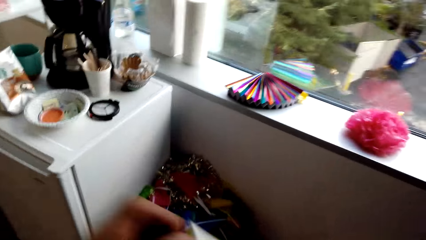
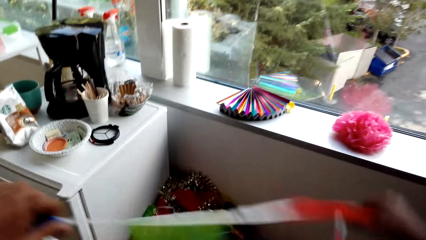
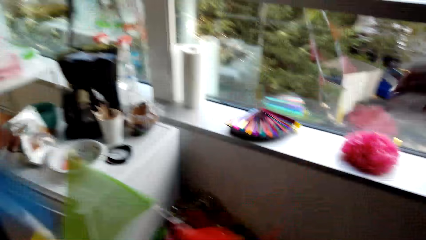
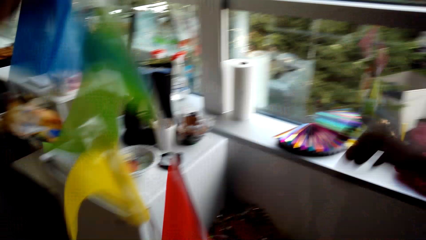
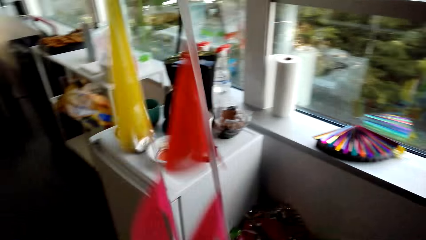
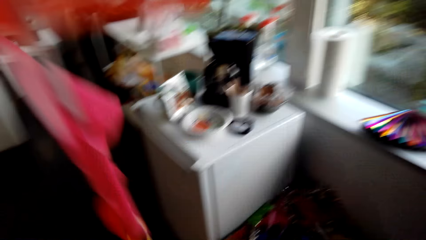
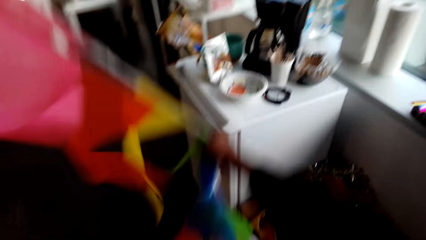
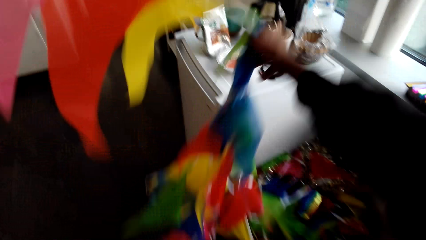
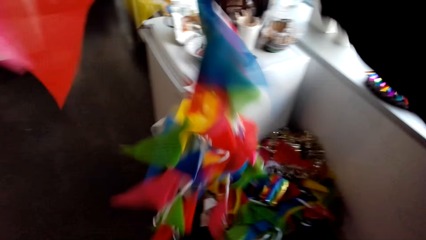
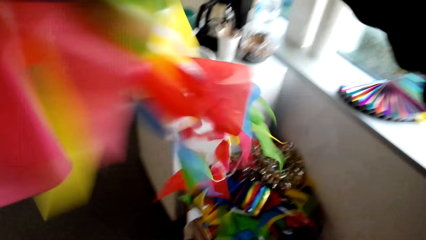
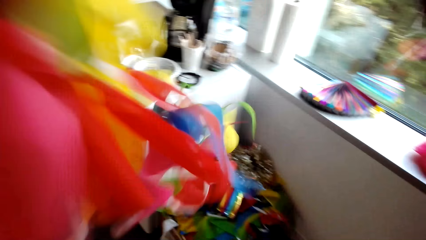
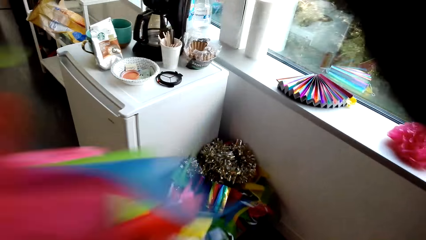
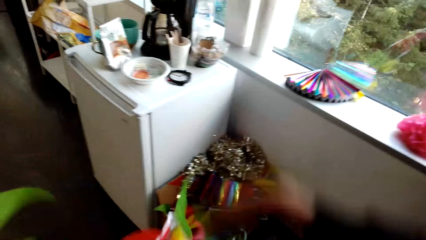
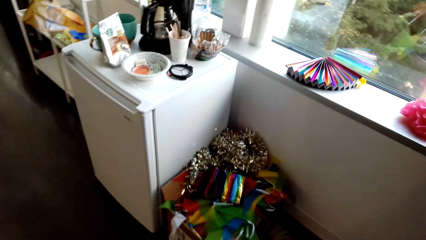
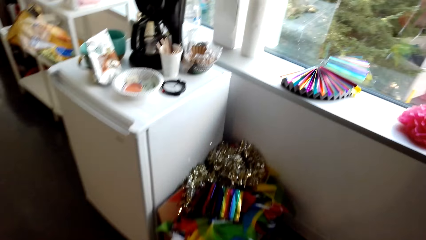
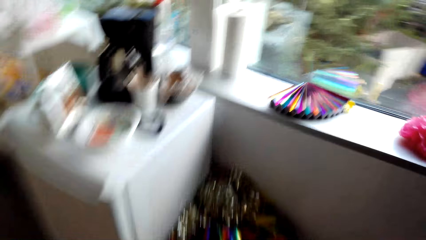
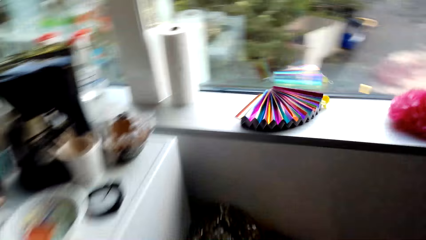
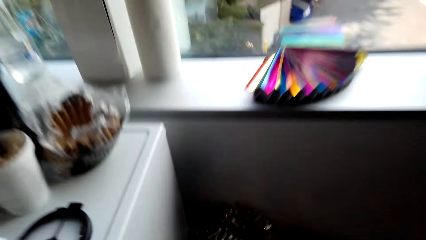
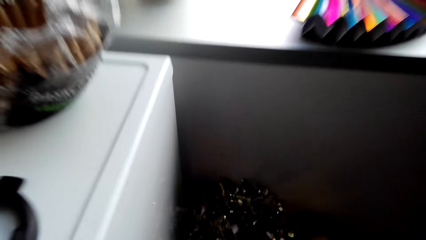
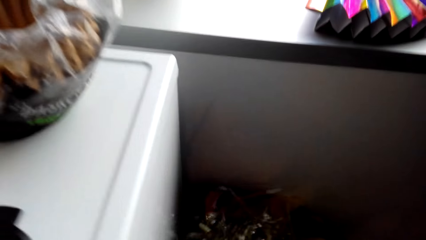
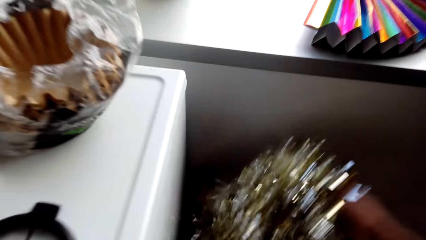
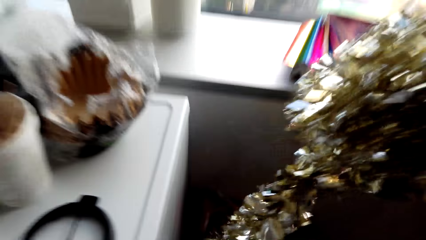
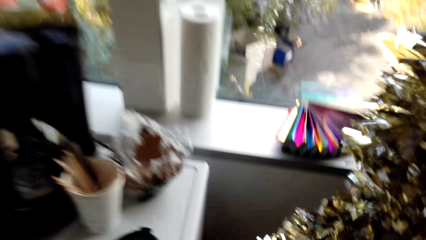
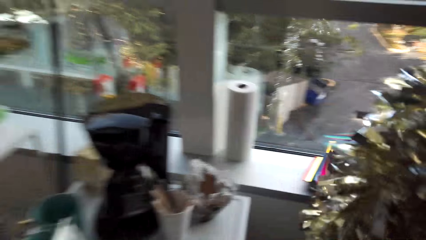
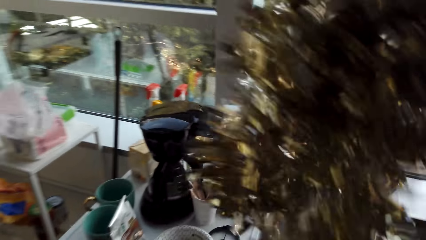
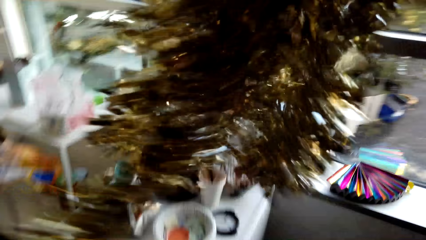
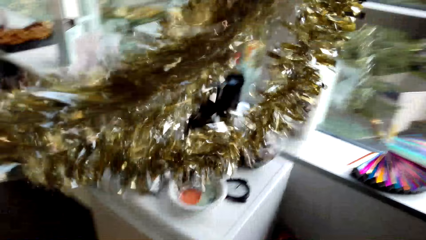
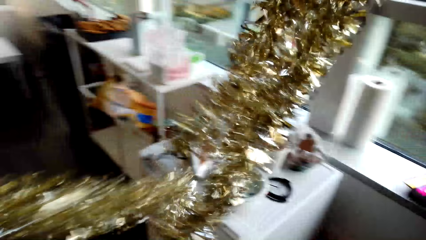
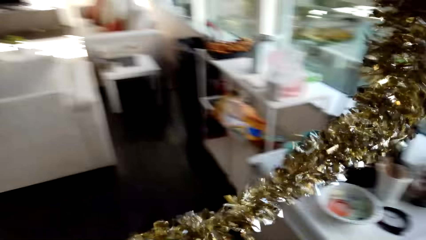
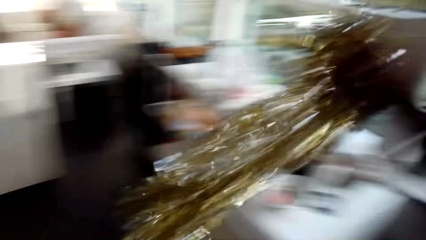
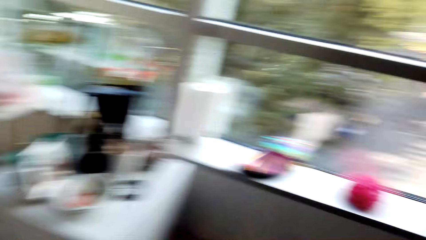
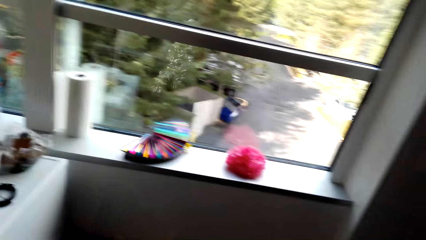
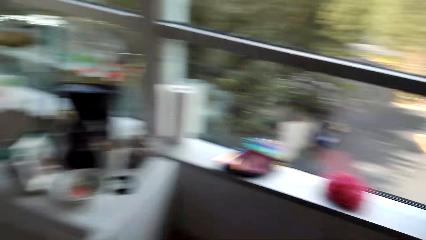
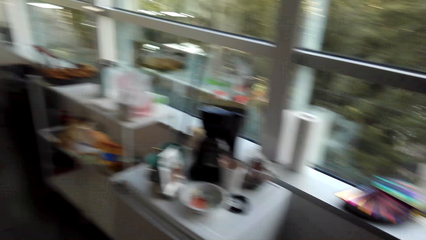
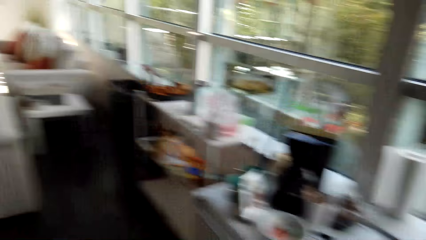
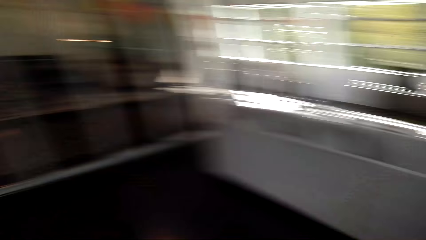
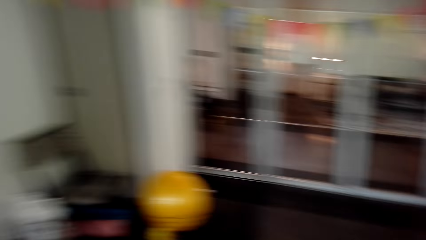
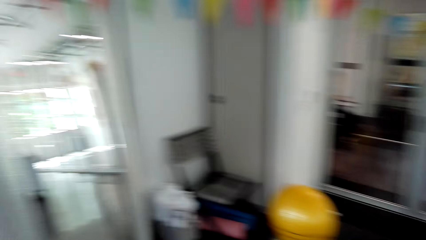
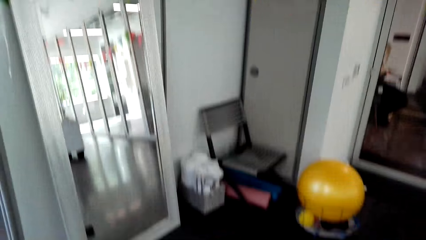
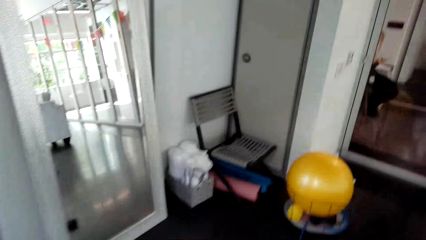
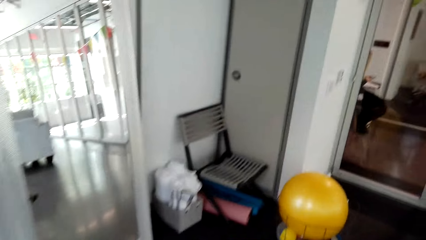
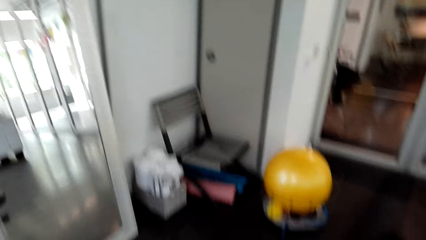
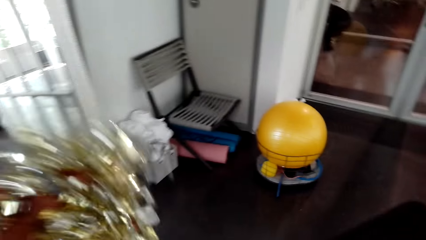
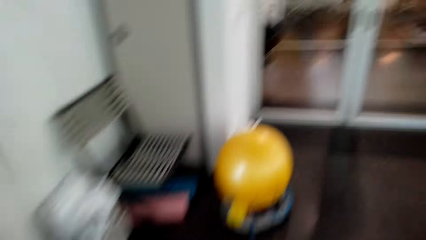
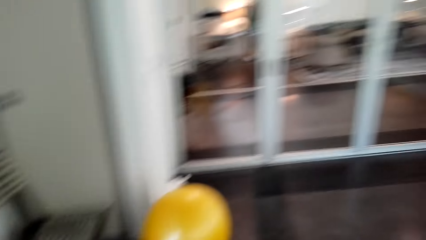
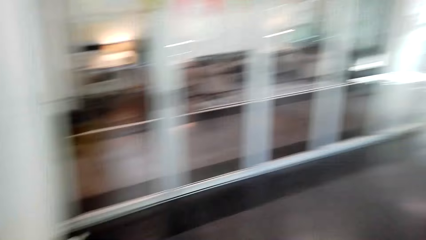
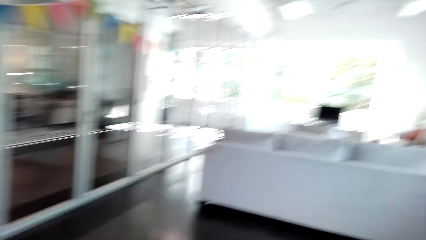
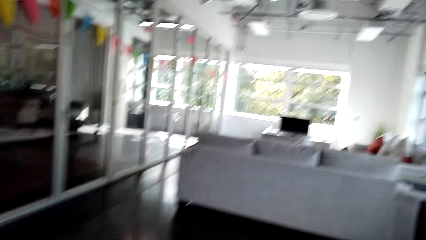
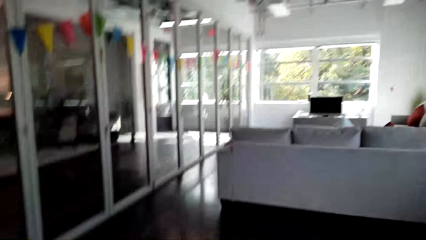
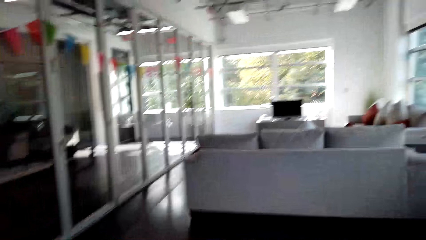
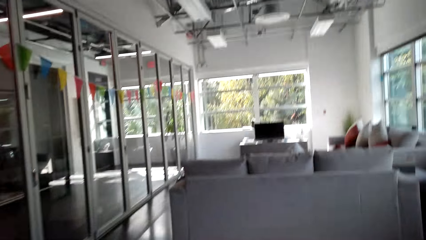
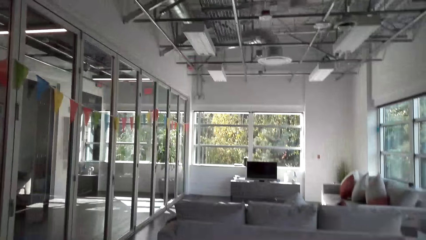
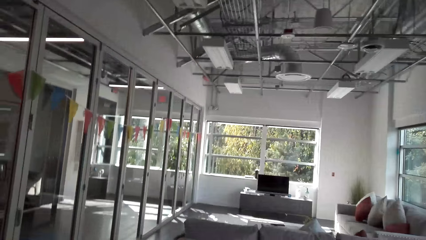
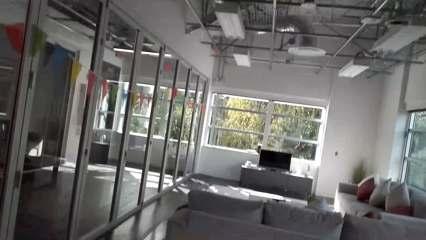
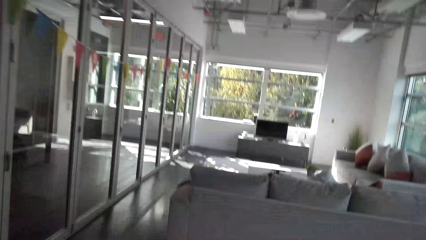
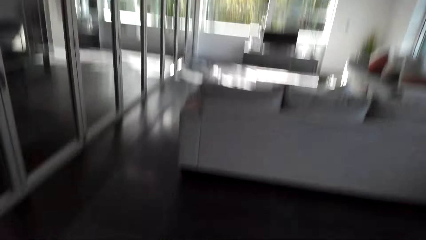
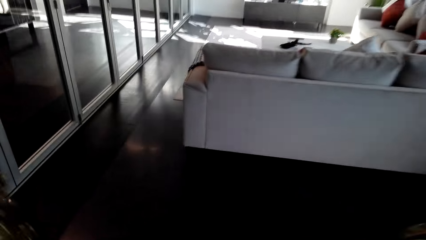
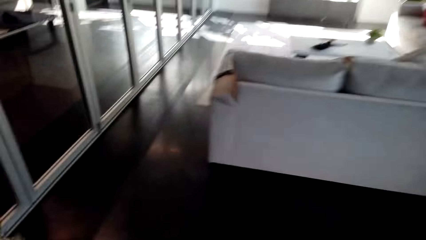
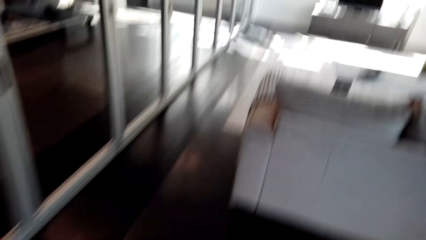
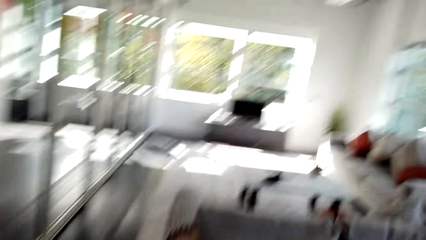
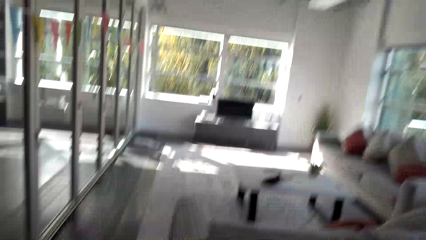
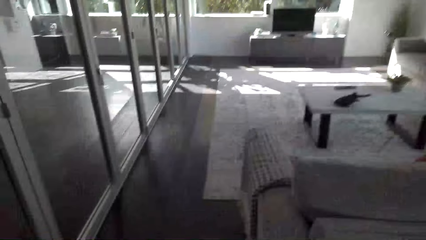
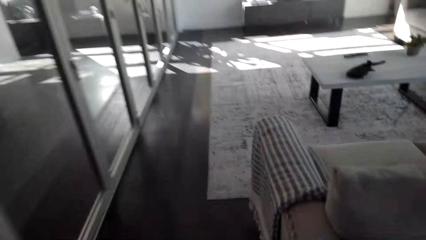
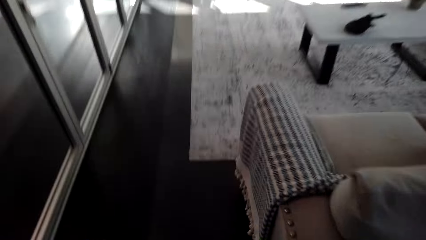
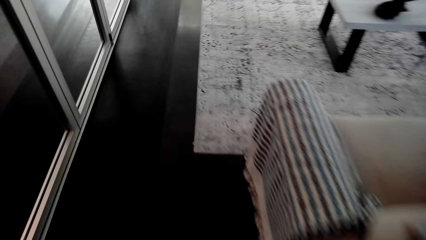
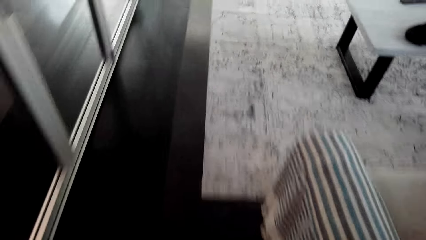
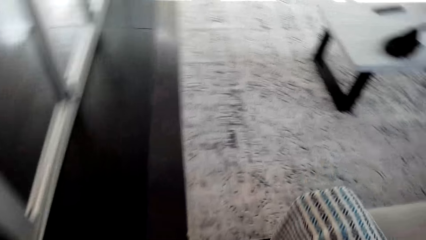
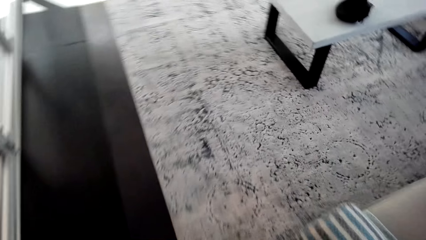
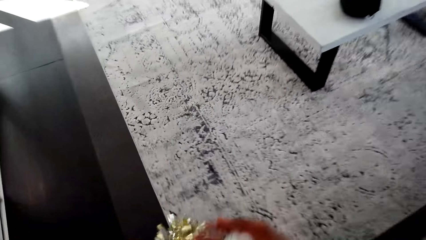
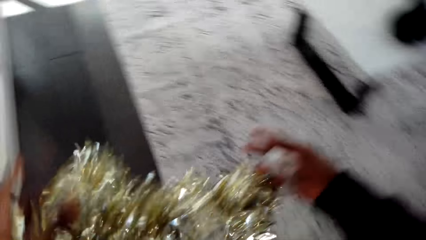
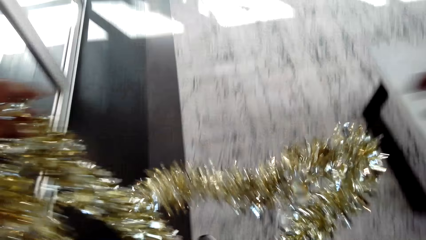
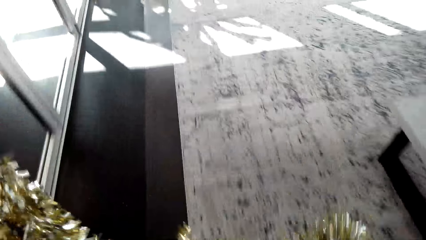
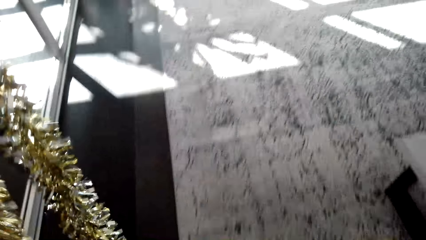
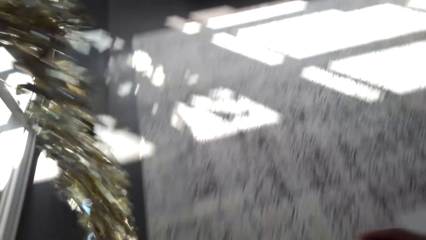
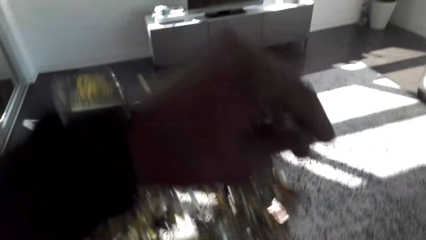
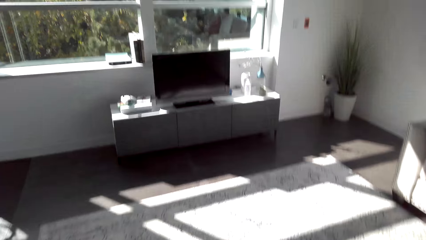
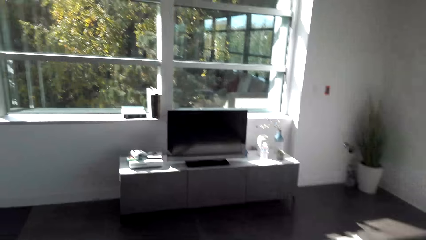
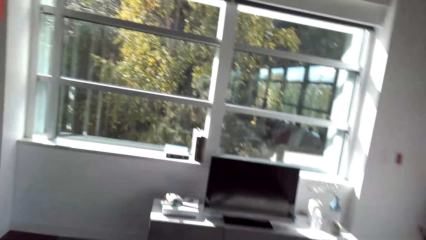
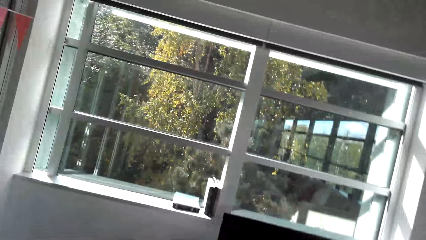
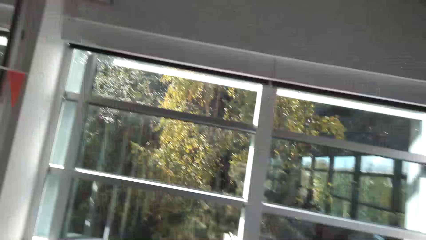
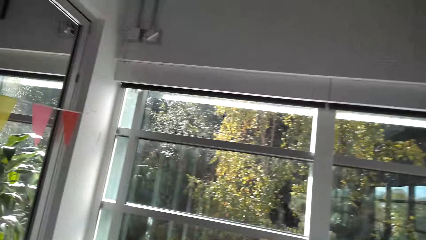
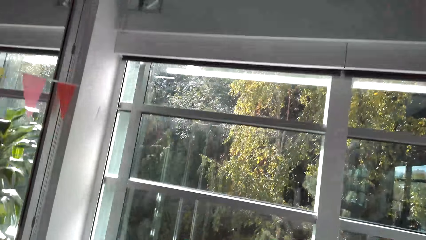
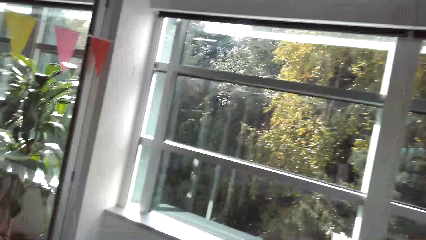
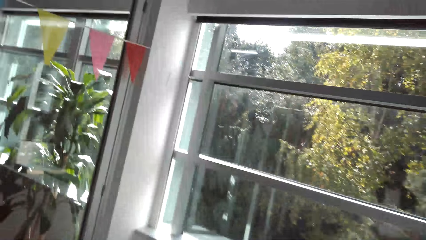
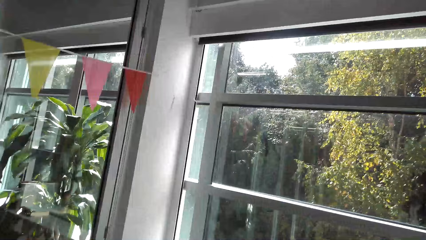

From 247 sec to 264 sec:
The camera wearer holds up the flower. They walk around. They walk around.
